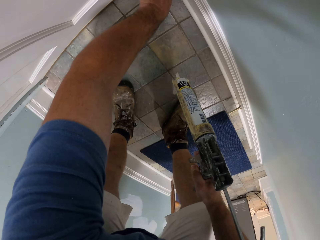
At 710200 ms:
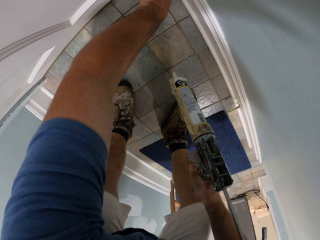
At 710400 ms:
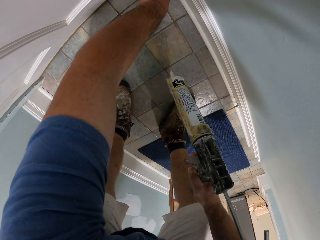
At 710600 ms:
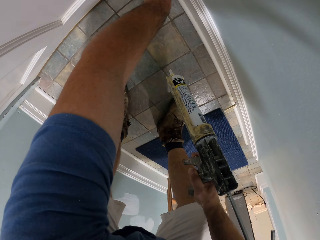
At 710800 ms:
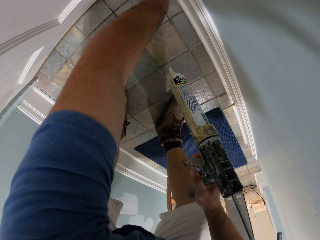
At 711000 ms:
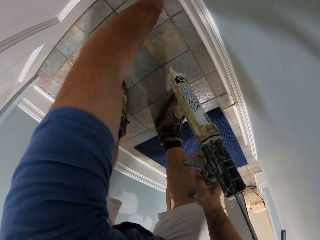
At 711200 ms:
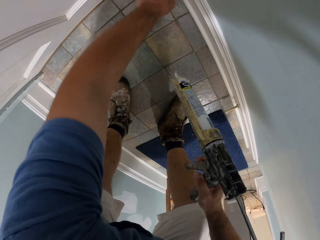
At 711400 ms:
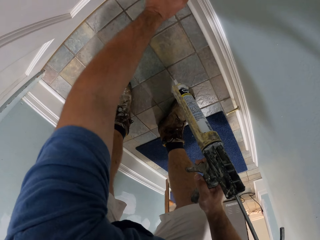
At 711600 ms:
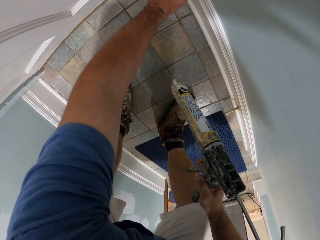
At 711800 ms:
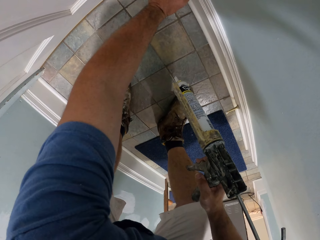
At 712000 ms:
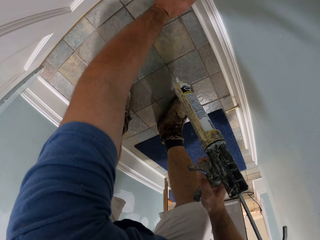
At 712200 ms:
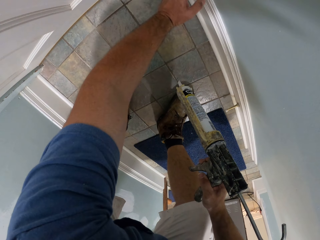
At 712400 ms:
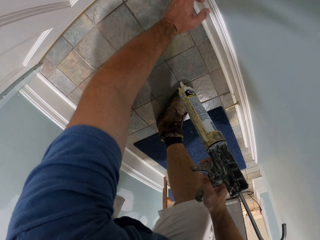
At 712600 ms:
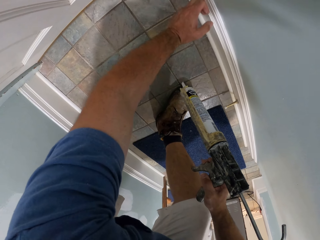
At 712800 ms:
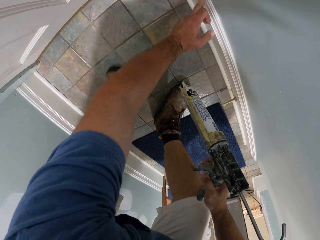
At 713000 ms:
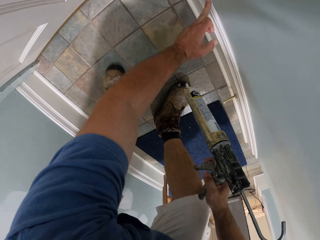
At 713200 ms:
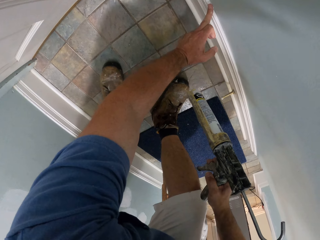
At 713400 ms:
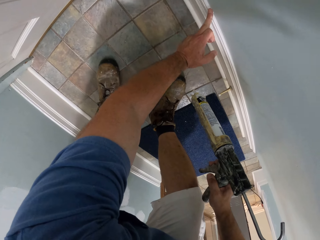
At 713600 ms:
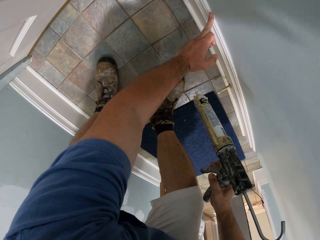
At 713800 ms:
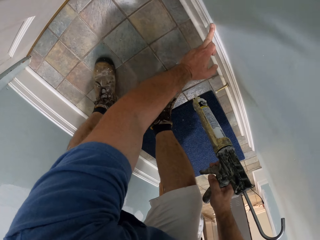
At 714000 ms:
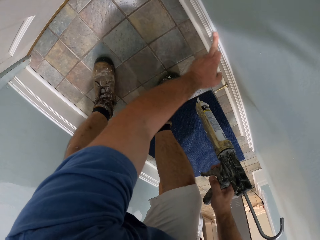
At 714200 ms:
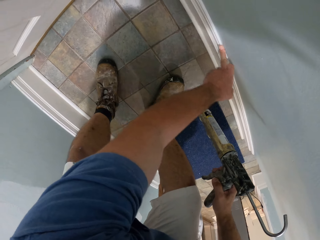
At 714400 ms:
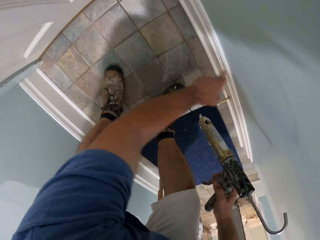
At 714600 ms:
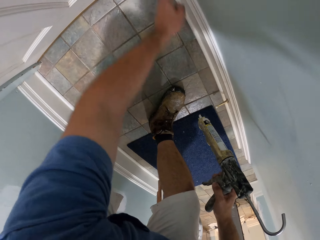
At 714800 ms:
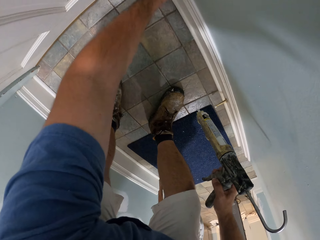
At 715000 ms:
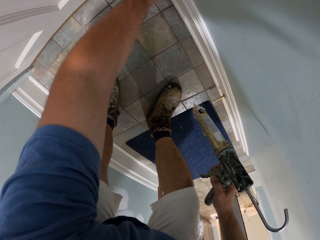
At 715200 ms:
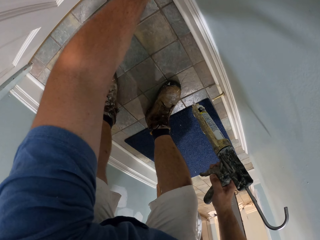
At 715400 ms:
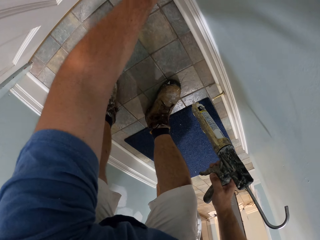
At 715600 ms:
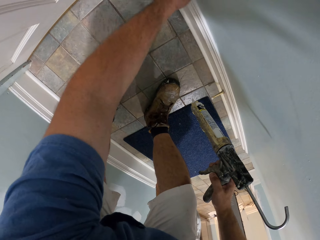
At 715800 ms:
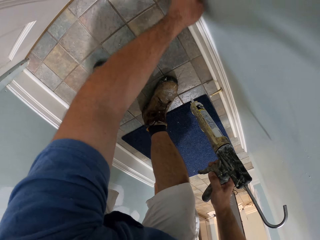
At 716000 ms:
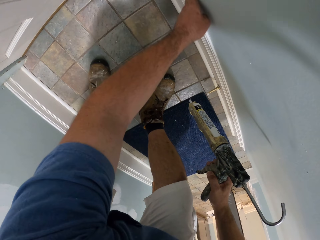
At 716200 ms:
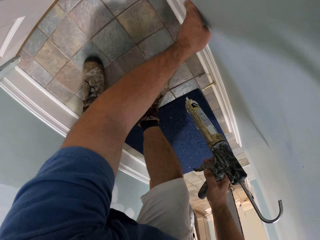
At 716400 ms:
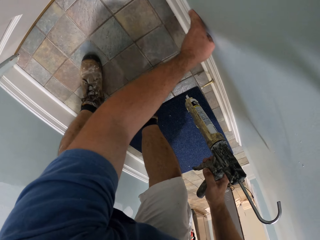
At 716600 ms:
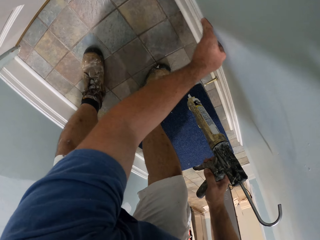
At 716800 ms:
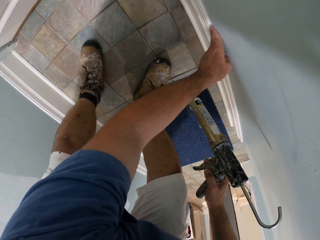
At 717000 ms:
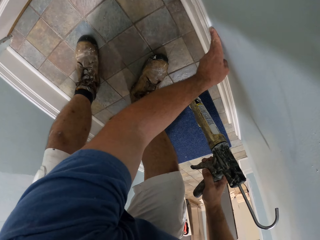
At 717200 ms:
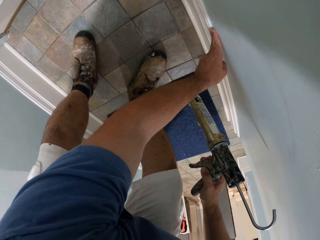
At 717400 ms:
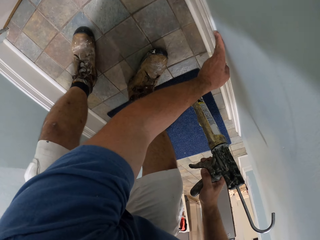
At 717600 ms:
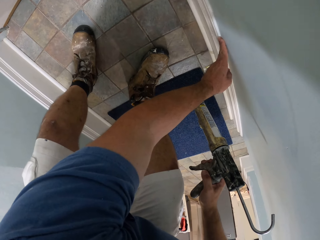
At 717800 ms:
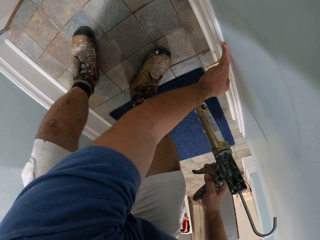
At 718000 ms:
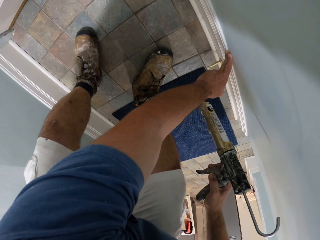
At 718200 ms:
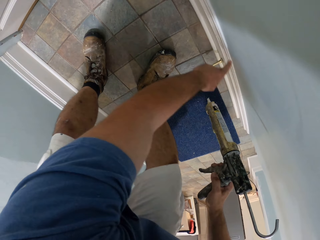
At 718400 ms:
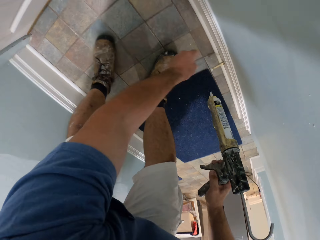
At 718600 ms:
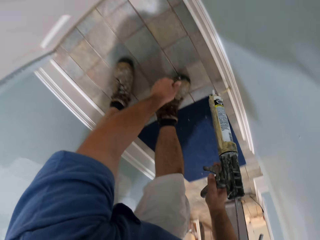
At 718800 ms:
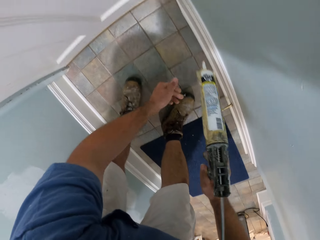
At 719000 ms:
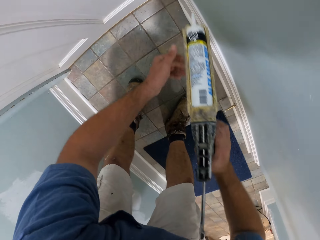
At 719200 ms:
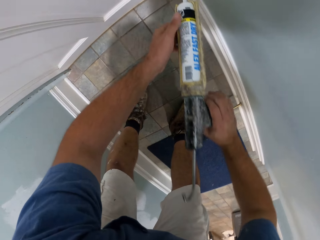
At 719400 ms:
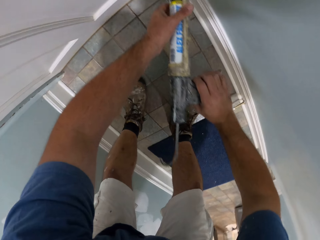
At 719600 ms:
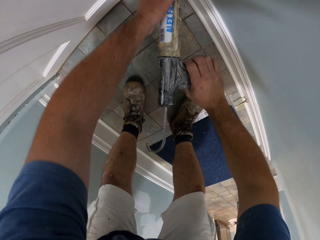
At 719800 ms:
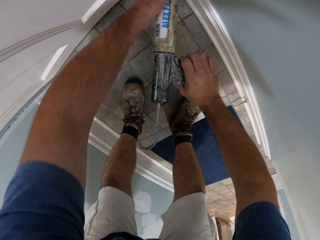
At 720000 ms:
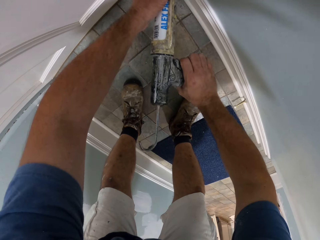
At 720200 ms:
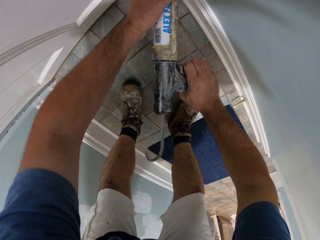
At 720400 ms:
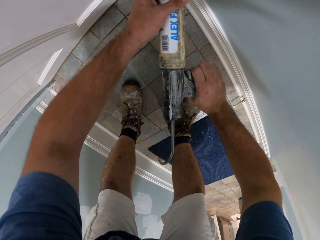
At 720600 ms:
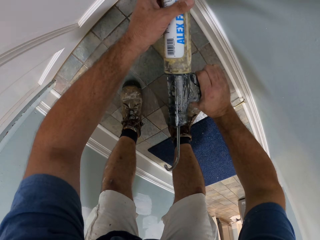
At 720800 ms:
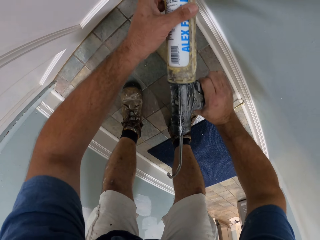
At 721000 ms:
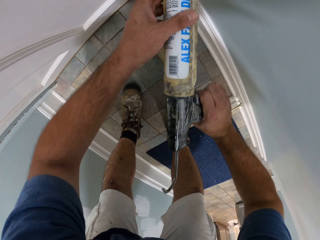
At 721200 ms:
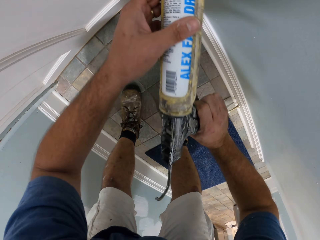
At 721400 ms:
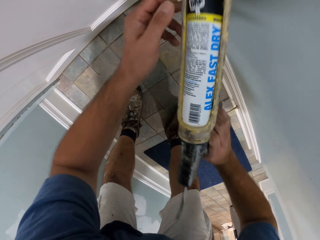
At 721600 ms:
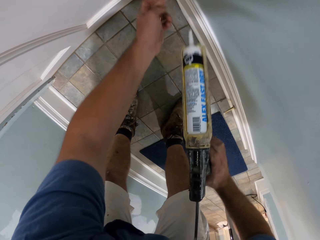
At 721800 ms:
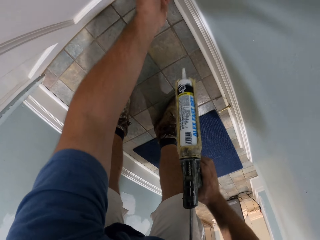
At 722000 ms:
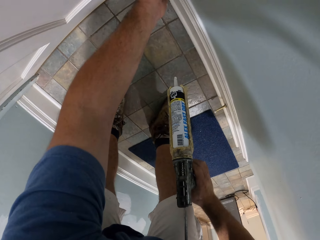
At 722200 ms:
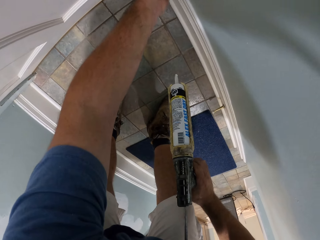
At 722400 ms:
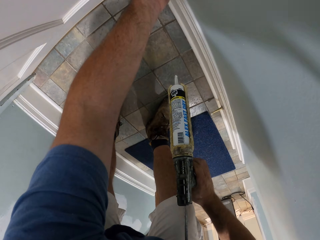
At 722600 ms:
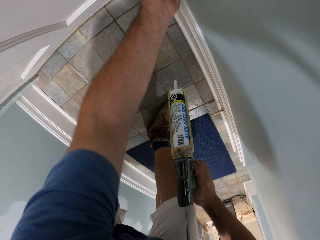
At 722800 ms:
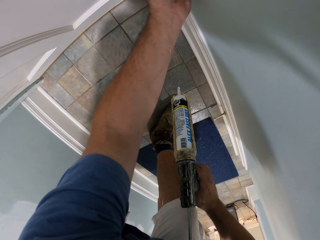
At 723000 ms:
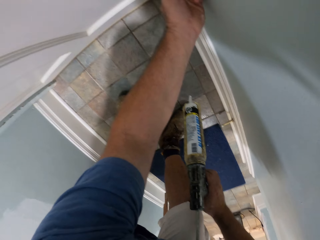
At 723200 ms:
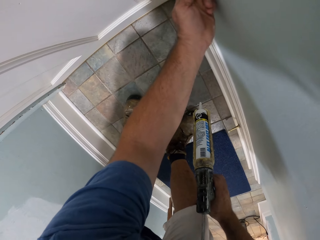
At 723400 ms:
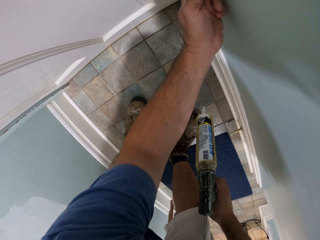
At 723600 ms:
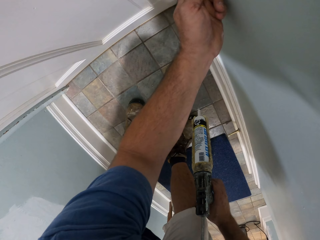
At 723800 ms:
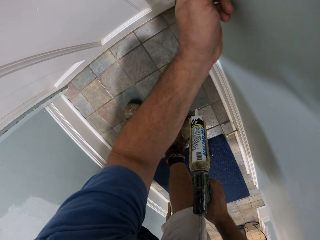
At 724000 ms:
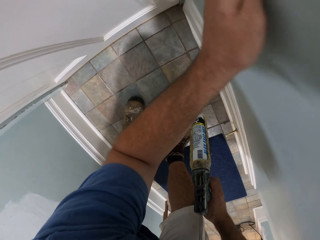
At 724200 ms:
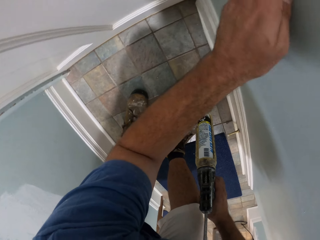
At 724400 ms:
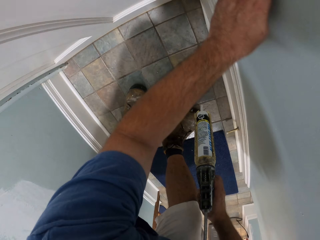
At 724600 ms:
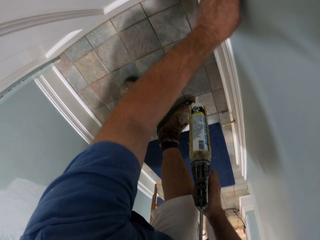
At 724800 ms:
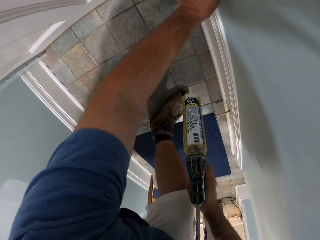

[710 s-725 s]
The camera wearer aligns the paint on the wall trim with his left finger. He puts paint on the edge of the wall trim with the paint gun. He aligns the paint on the wall trim with his left finger.

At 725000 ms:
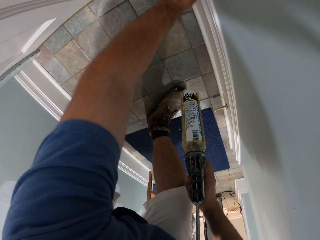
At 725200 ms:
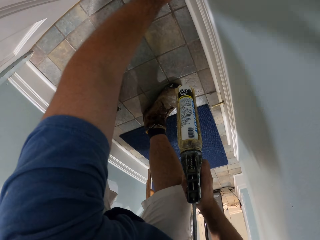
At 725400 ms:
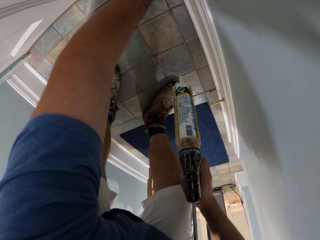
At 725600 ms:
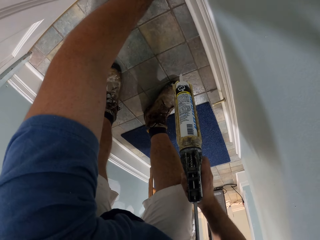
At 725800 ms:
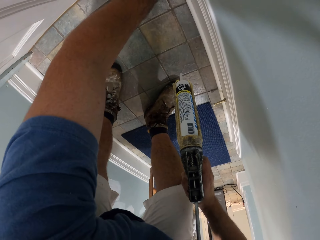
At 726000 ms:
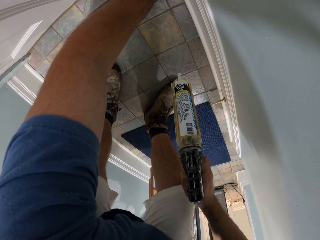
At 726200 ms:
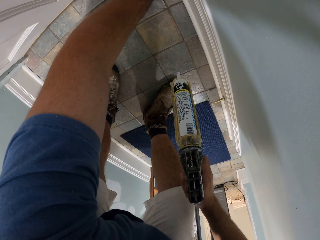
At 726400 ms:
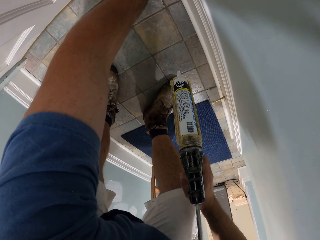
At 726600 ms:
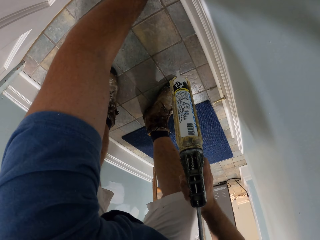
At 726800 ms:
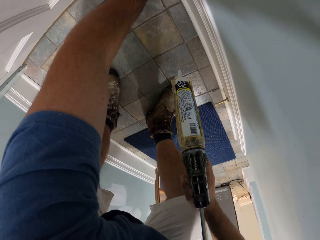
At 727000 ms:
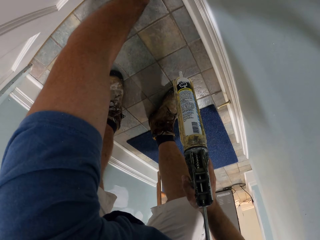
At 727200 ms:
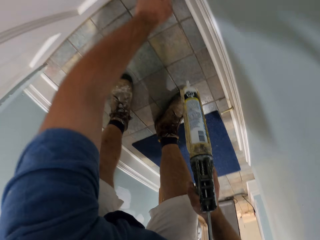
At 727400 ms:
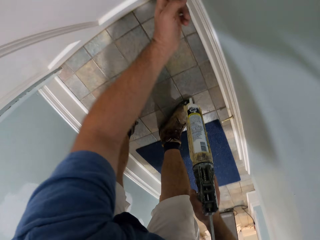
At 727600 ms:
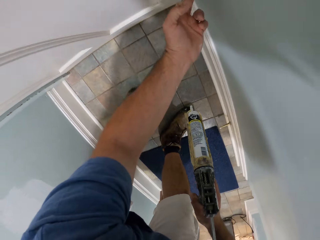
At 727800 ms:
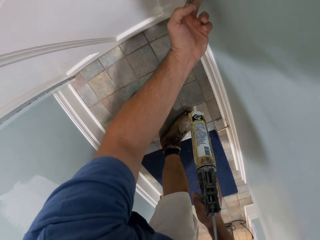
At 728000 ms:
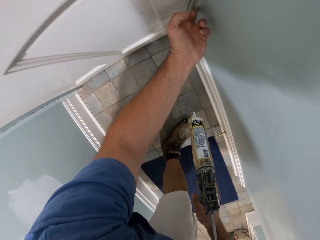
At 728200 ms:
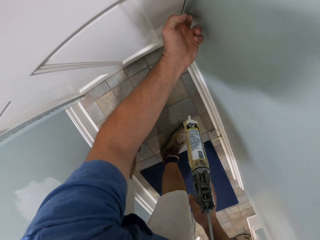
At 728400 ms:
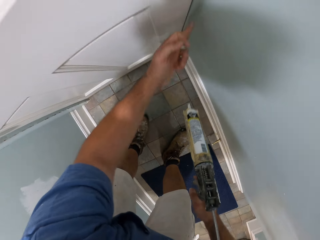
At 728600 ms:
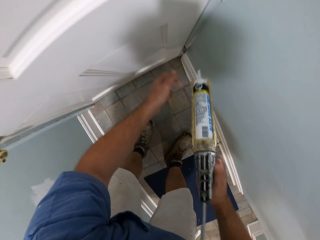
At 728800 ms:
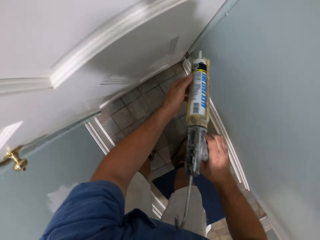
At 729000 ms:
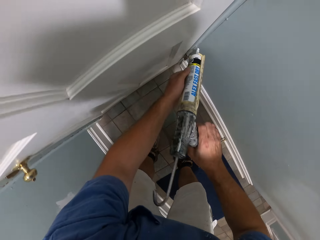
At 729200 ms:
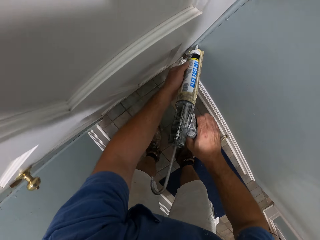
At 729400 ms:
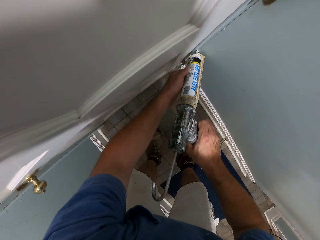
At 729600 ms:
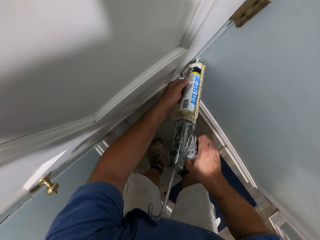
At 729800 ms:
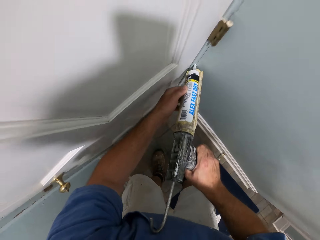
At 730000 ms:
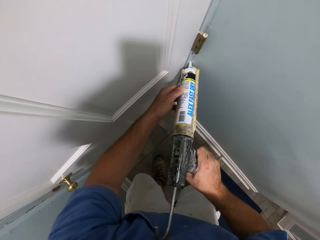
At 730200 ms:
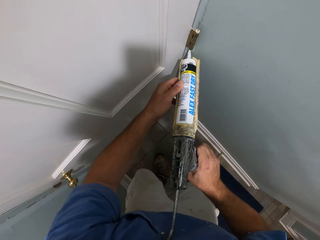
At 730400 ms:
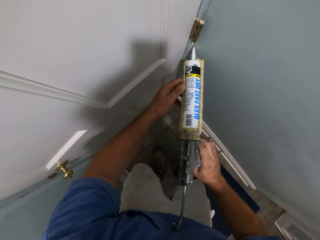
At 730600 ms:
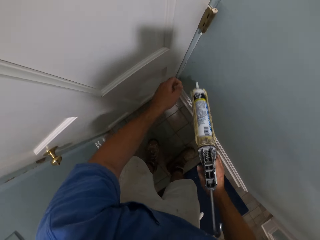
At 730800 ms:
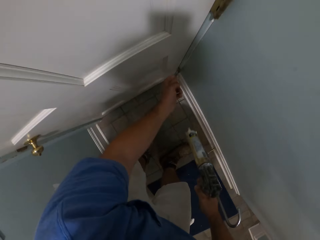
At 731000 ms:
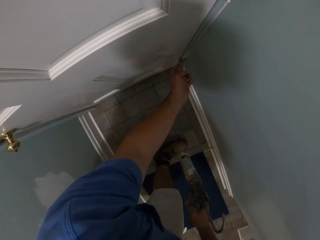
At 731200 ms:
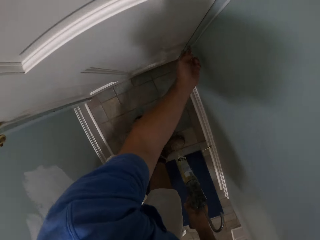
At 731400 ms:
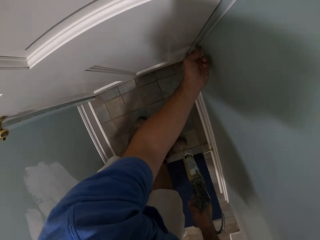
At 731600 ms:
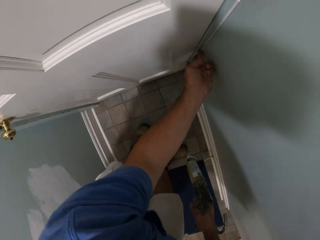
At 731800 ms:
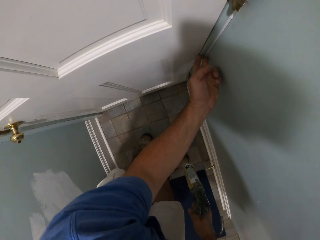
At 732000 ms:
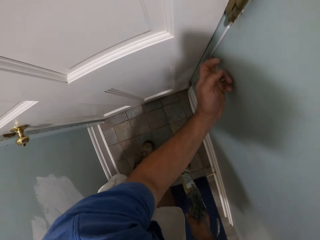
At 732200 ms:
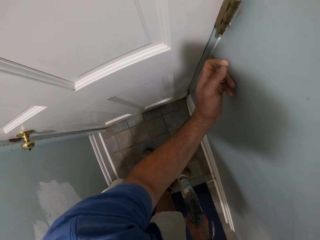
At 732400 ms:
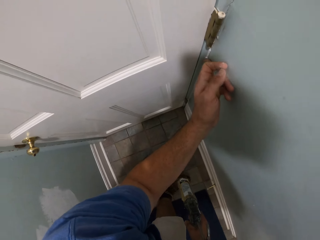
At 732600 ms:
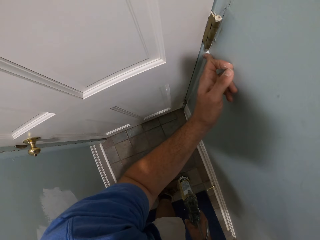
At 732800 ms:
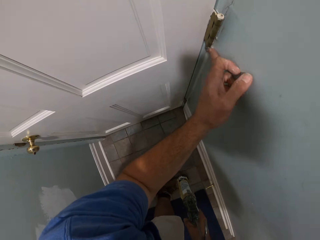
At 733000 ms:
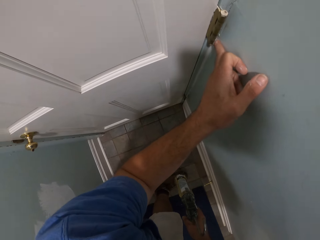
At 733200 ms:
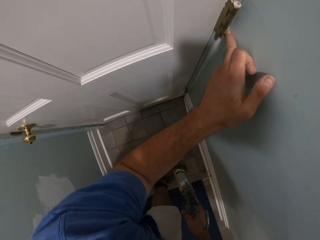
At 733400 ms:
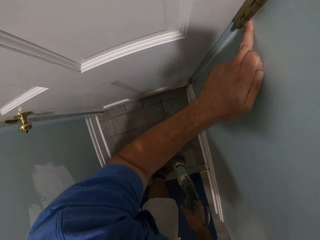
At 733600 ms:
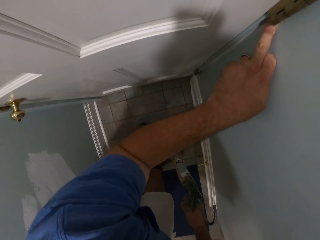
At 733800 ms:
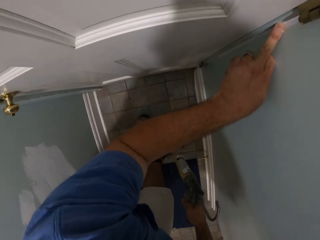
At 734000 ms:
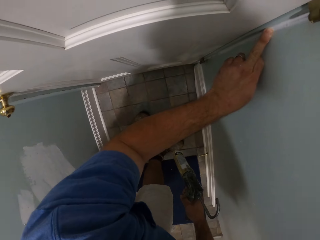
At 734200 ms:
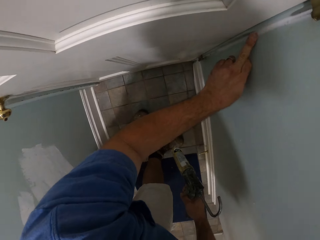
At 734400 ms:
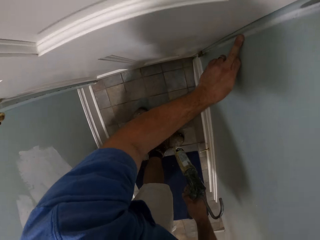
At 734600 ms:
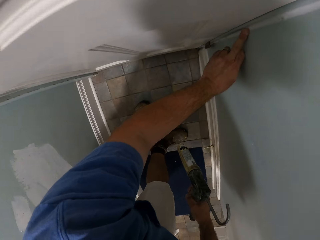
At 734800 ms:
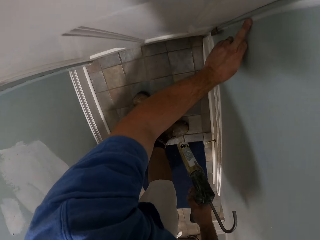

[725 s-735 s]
The camera wearer puts paint on the edge of the door corner with the paint gun. He aligns the paint on the door corner with his left fingers.
